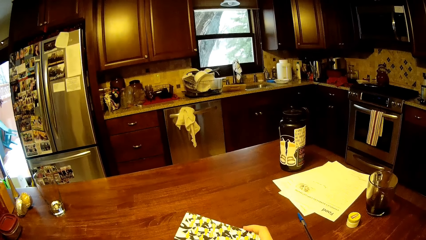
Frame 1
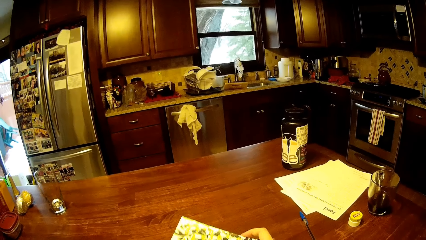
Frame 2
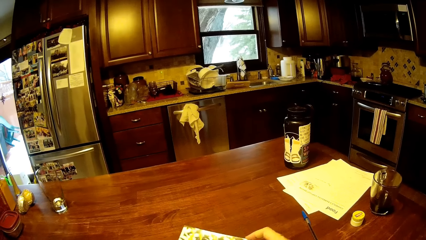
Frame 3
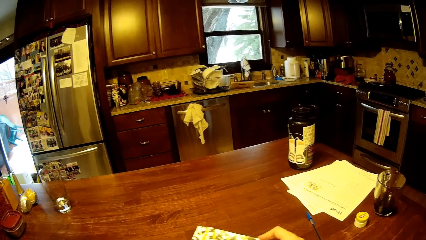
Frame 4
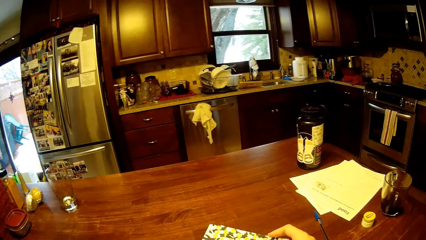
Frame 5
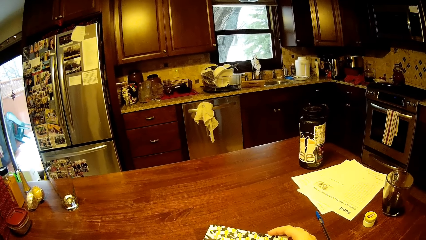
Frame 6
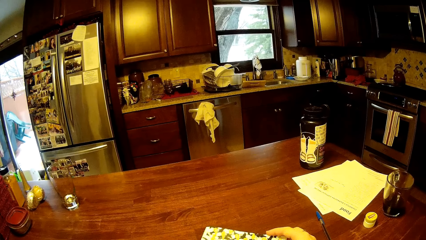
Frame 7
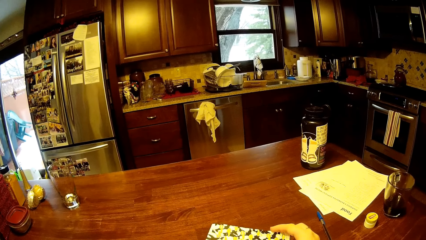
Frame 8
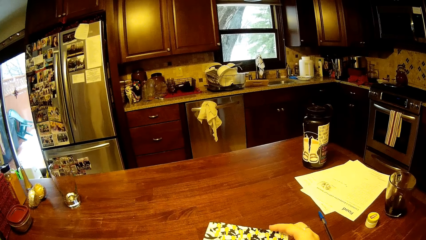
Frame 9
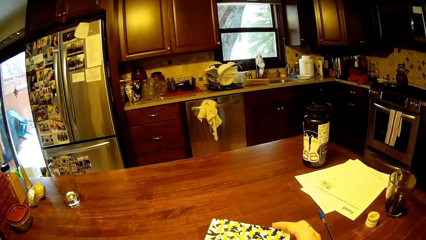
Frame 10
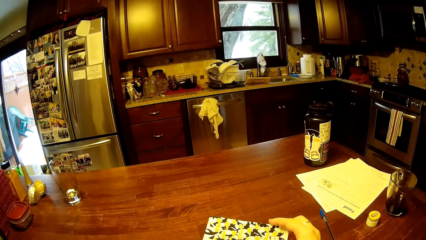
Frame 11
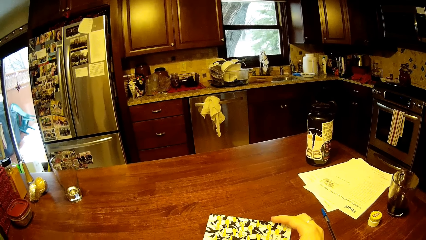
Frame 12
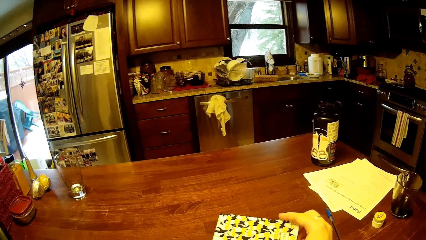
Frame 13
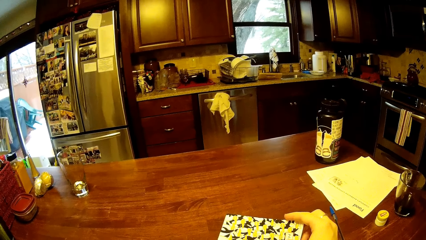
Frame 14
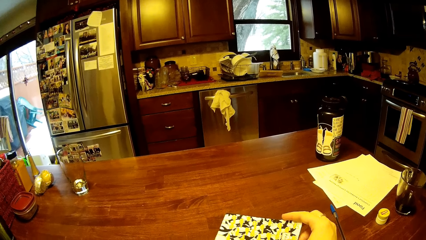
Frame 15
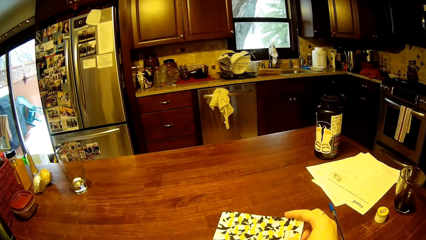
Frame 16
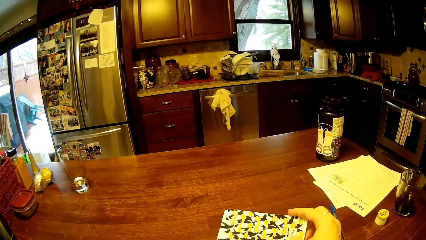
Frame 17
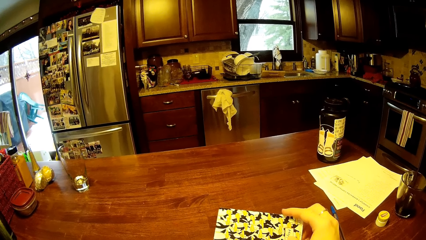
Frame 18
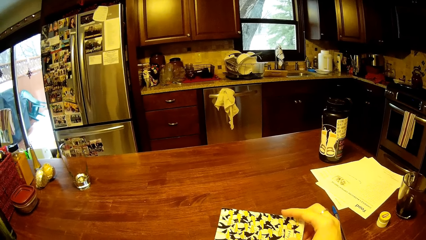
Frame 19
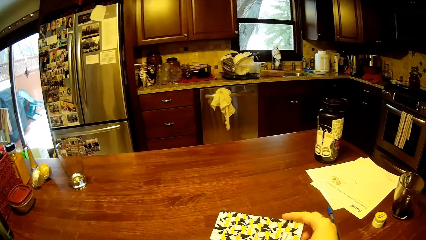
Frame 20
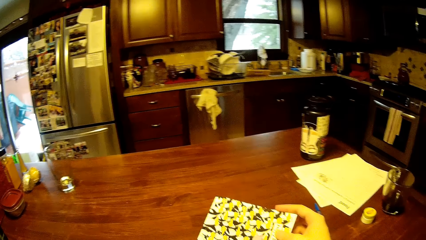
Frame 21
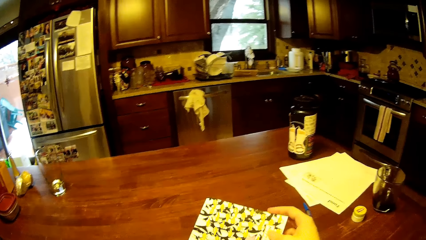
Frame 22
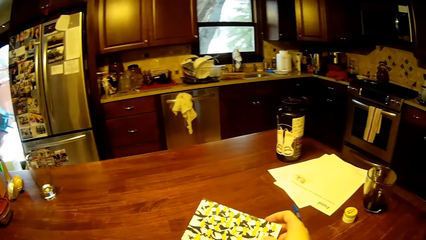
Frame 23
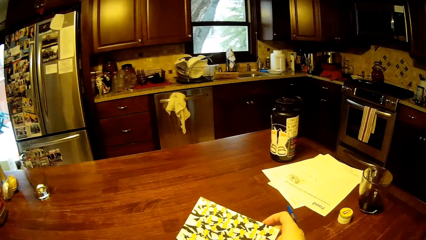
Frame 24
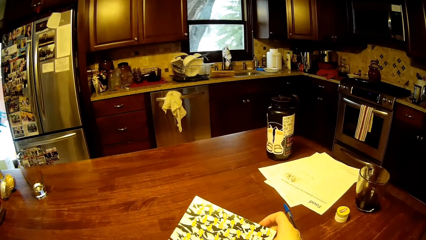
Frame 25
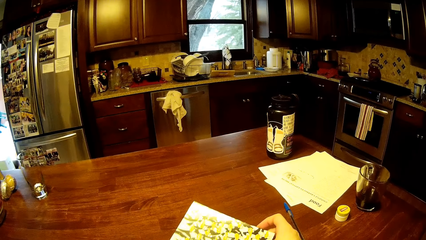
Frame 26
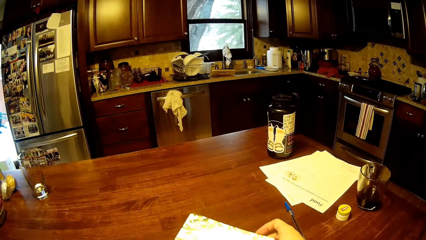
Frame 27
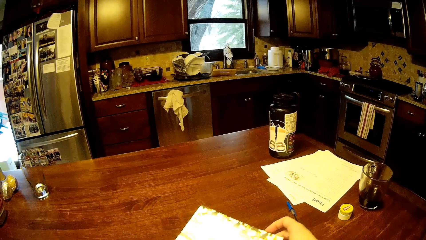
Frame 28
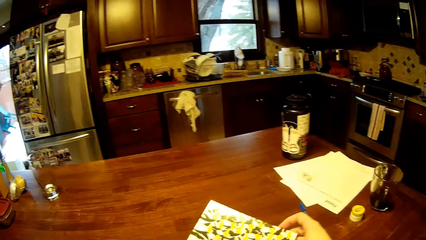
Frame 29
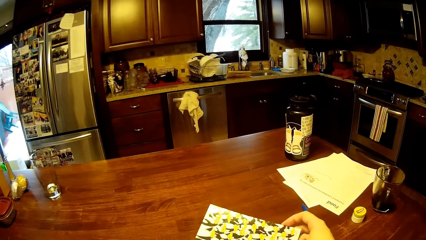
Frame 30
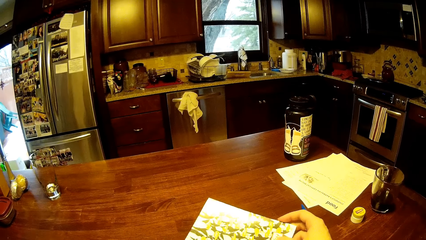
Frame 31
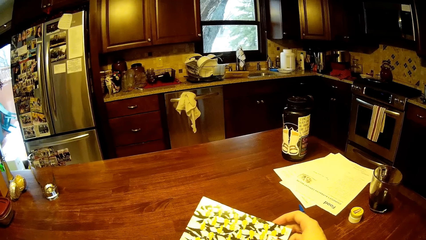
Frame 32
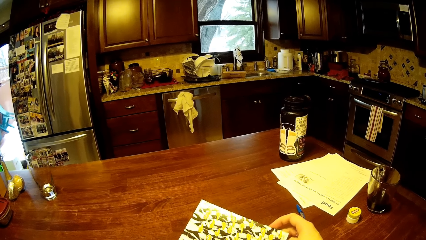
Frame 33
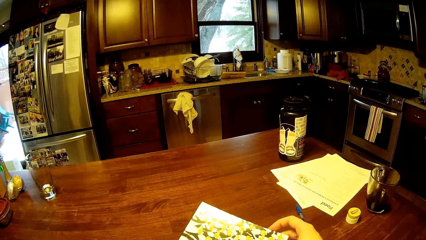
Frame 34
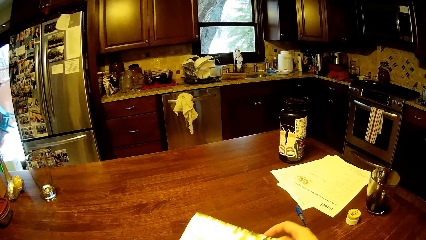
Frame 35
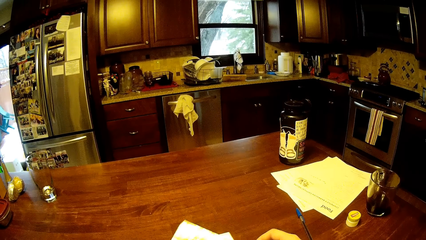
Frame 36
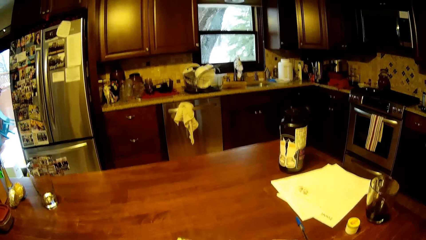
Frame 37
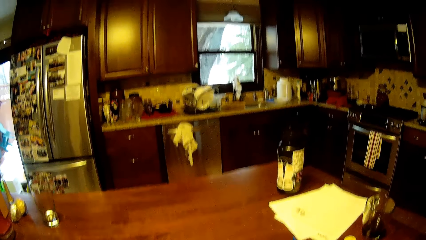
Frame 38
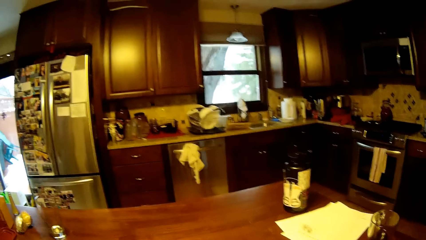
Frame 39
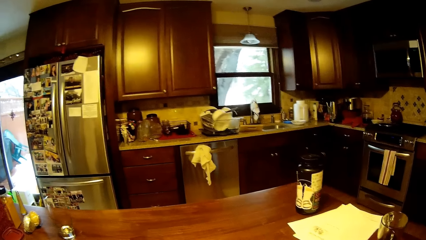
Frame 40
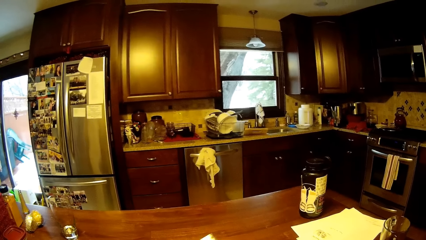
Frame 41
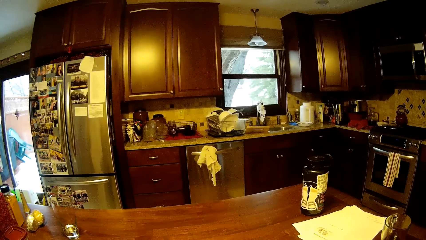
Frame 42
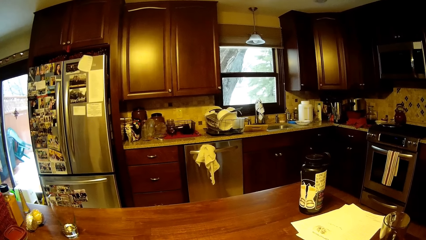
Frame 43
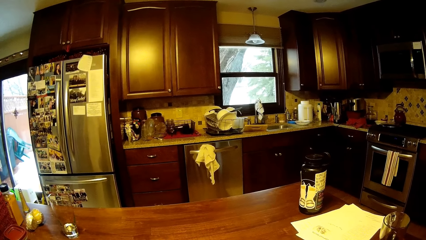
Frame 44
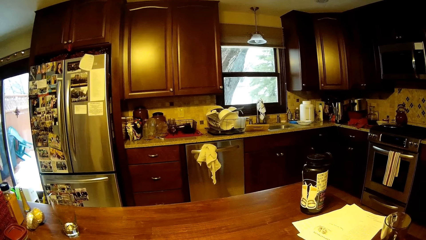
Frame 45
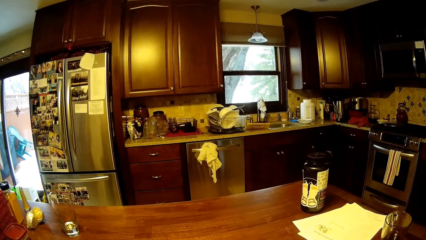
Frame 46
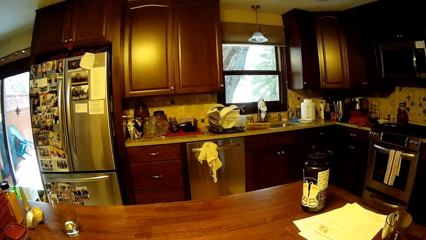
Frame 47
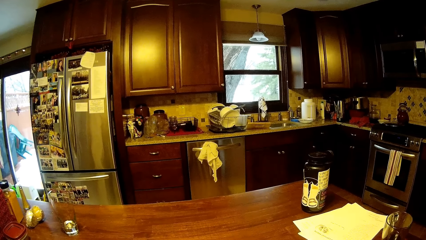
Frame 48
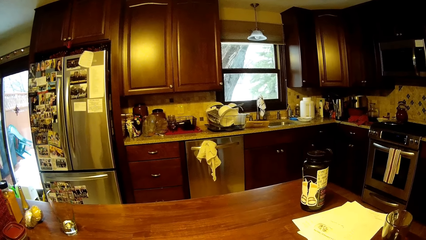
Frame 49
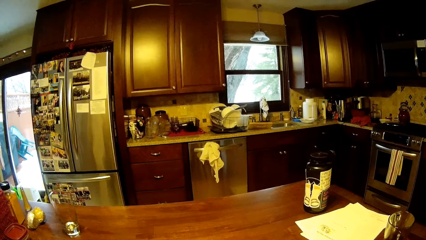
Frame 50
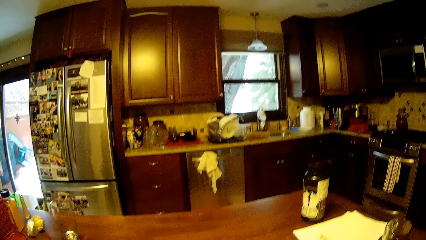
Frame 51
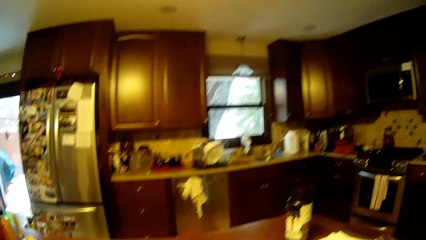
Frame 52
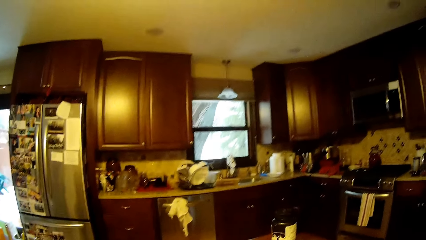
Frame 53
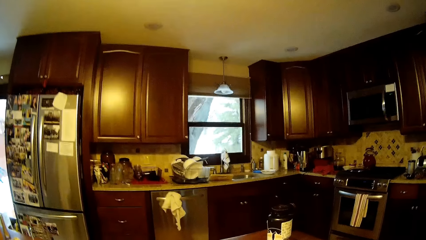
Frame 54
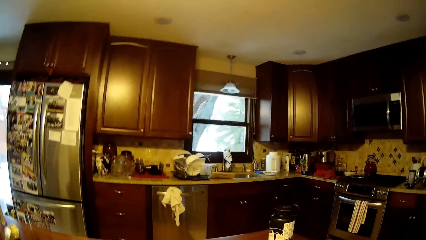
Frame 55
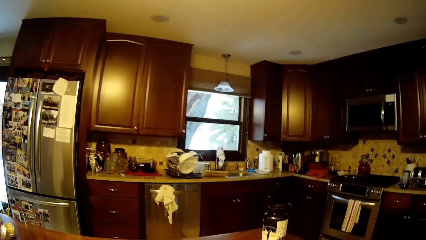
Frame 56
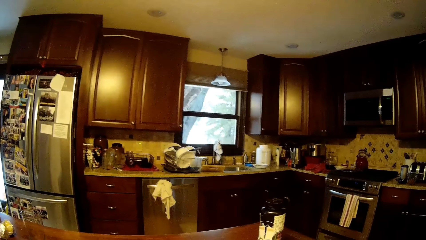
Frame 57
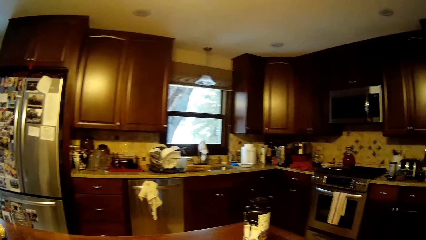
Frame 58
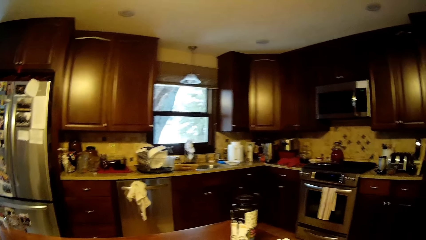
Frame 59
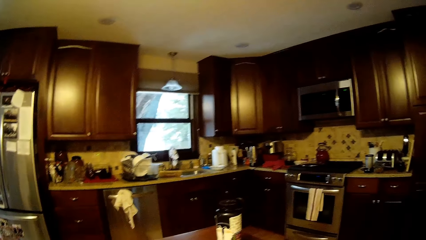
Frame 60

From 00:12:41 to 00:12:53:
The camera wearer stares at the book. They look around.

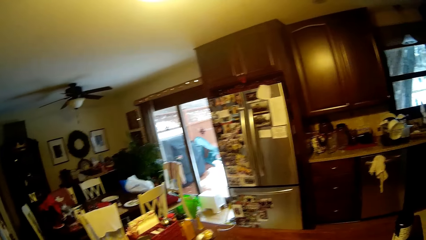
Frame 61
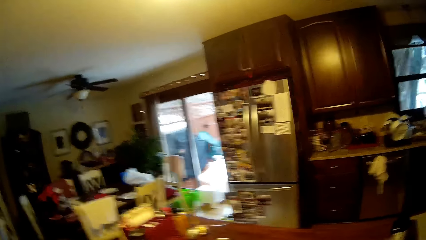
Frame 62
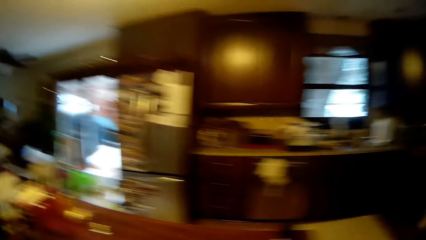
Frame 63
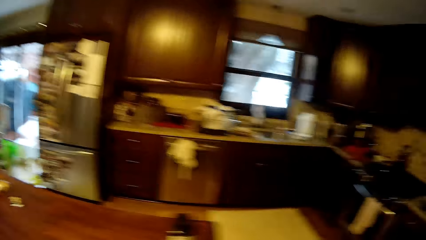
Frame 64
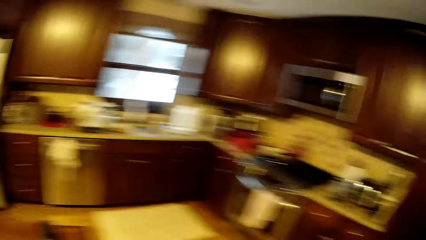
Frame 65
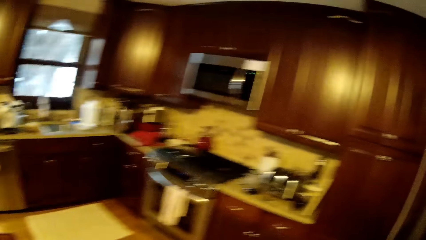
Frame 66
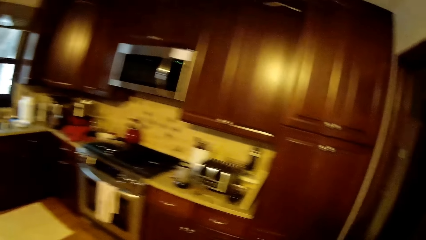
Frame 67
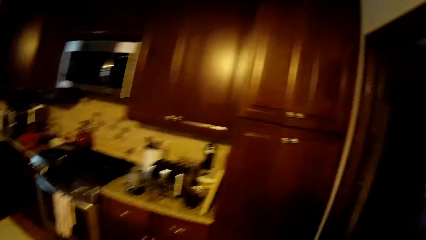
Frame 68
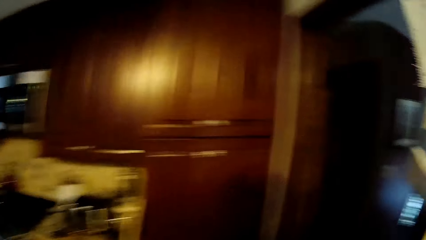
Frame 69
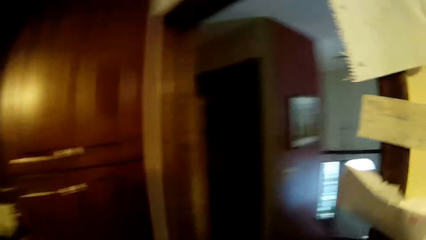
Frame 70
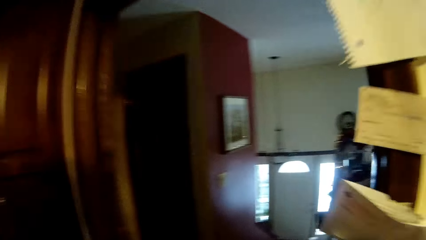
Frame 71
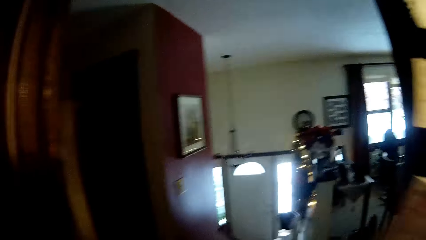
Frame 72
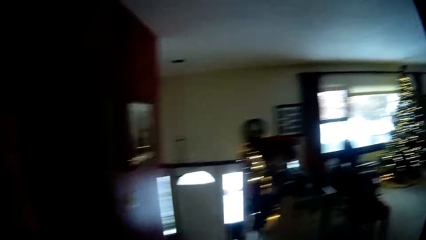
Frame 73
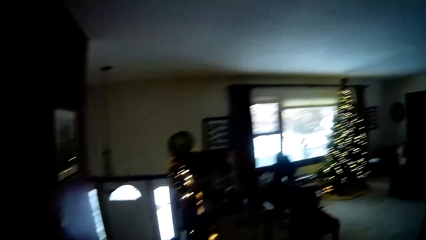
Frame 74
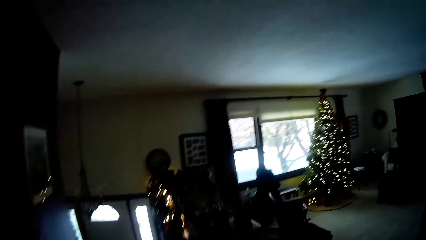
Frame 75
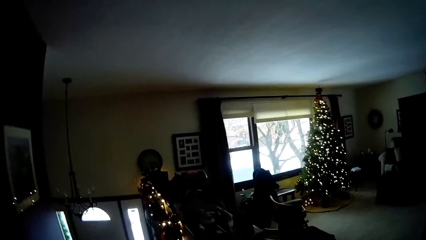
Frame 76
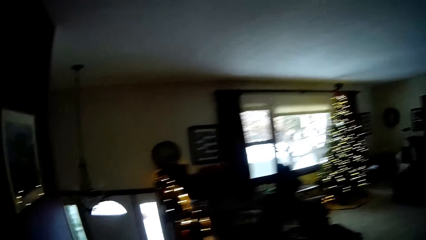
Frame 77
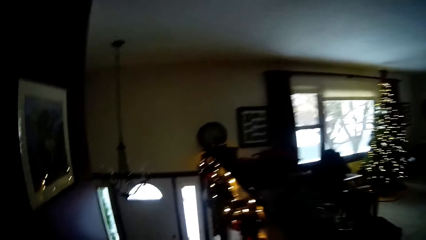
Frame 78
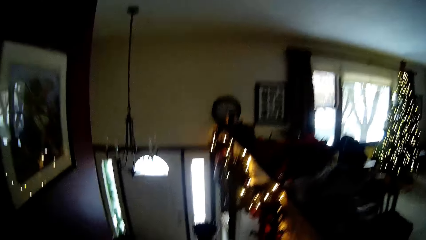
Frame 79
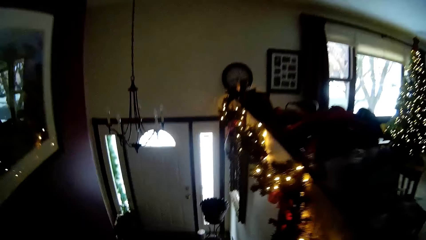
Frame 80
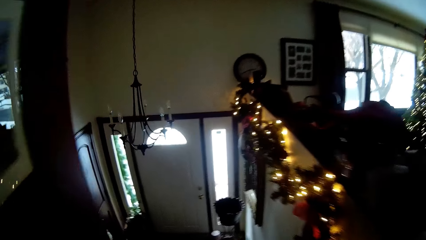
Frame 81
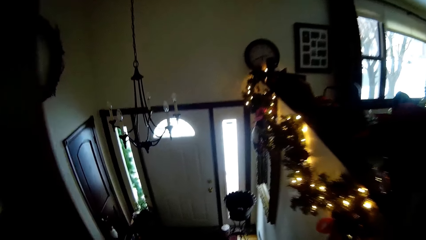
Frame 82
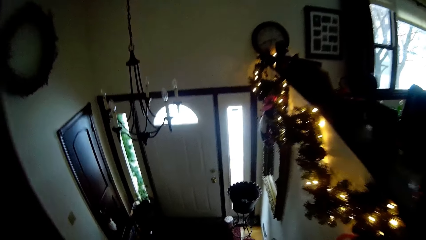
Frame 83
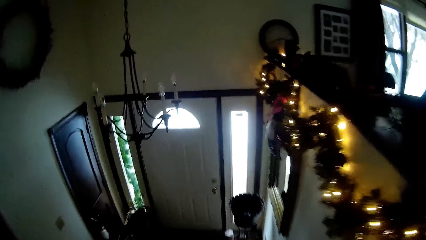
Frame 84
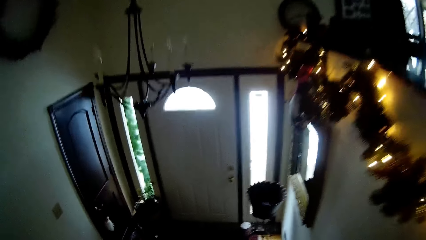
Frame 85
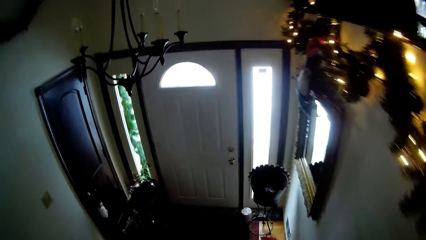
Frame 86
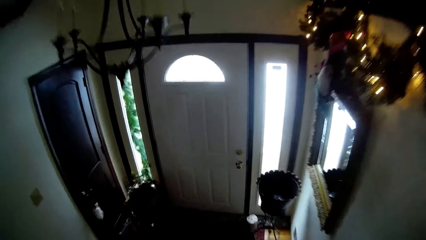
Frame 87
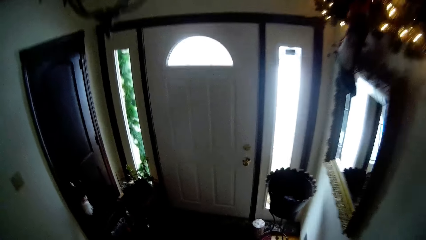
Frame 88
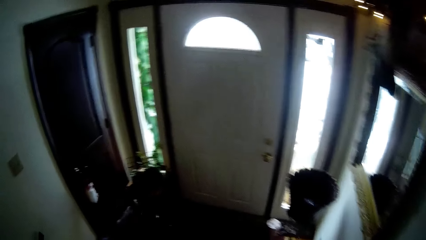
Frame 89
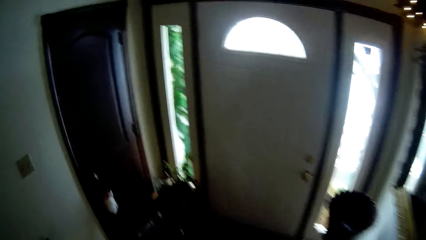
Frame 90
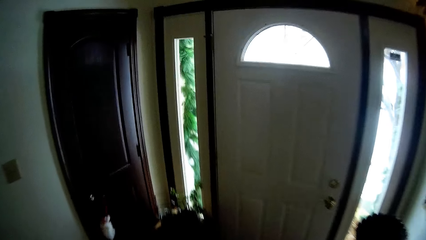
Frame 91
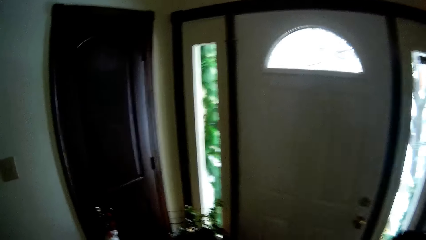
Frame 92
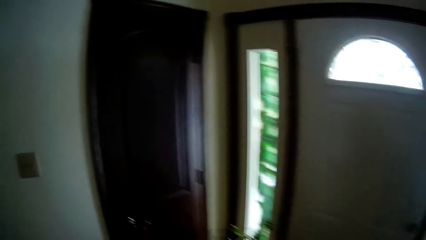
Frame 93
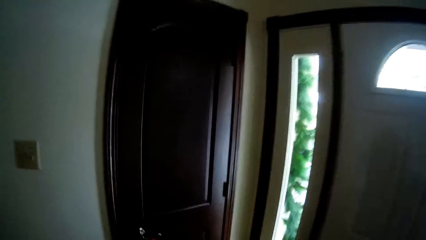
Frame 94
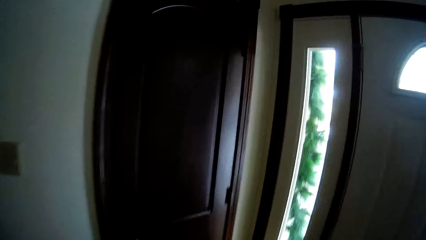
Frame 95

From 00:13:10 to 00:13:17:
The camera wearer walks around the house.
